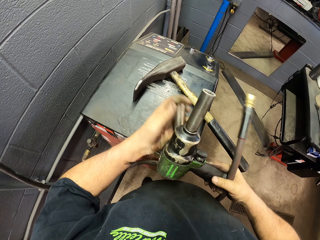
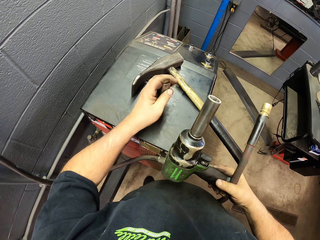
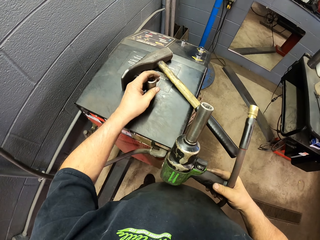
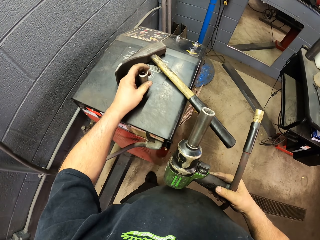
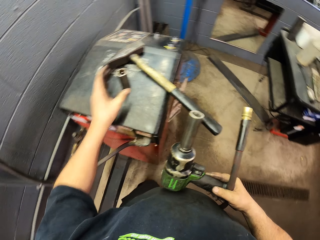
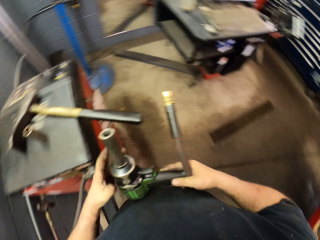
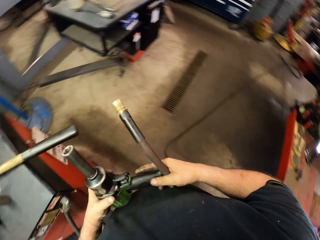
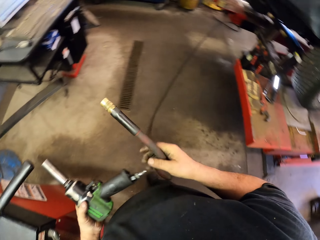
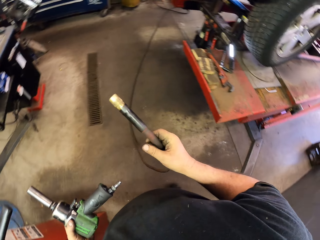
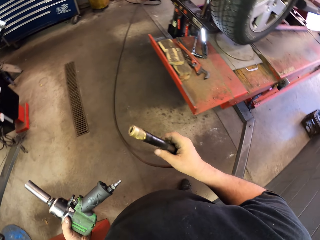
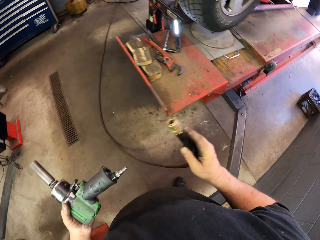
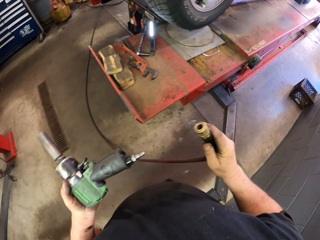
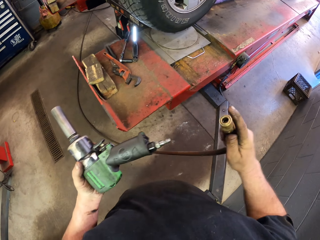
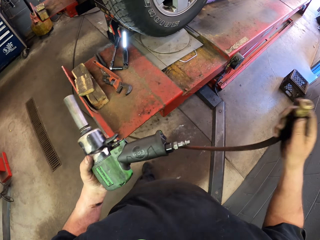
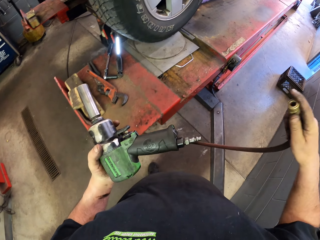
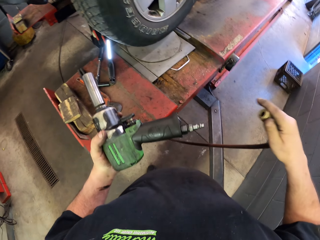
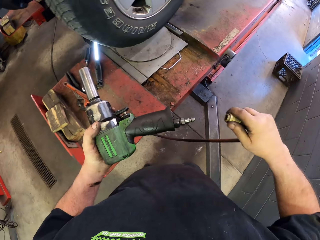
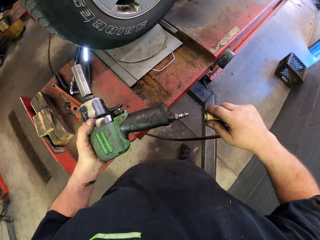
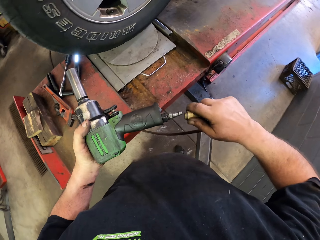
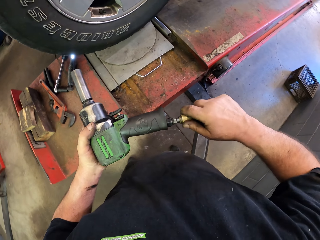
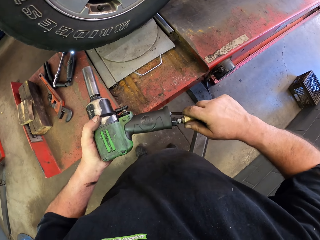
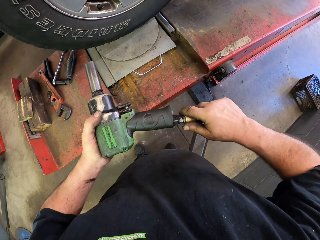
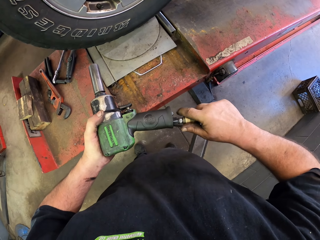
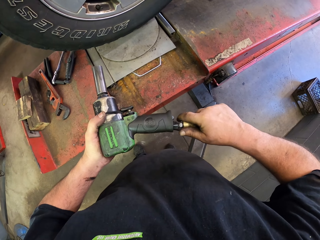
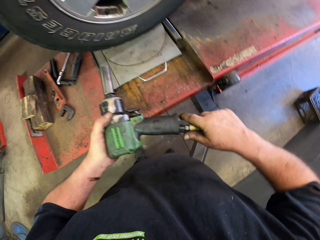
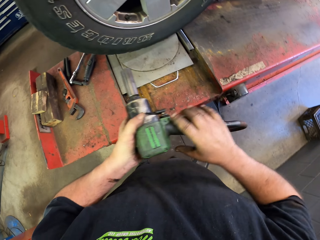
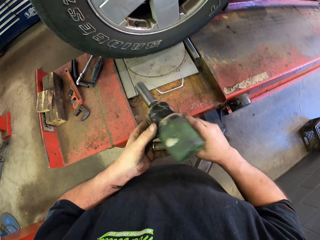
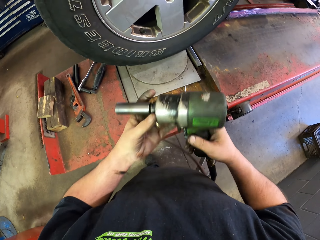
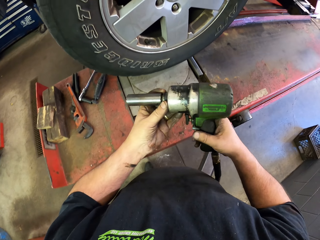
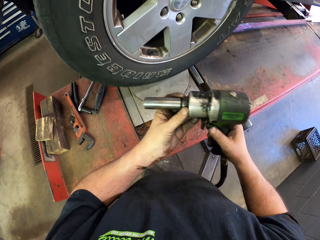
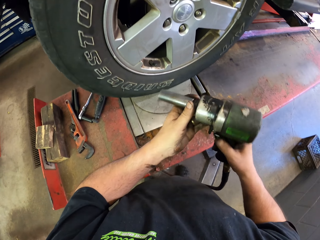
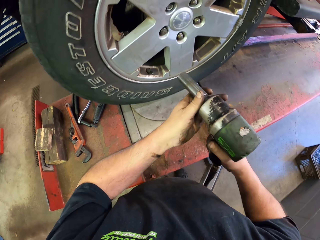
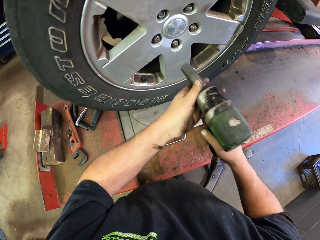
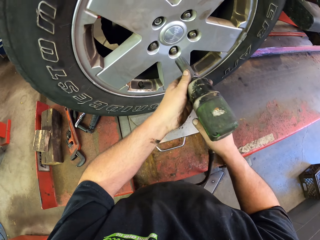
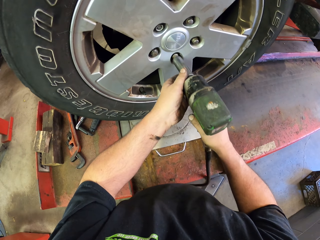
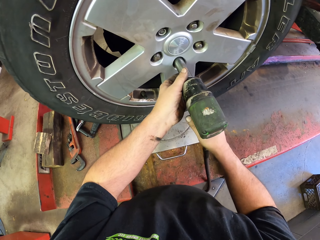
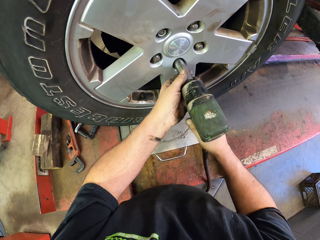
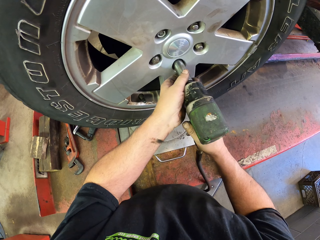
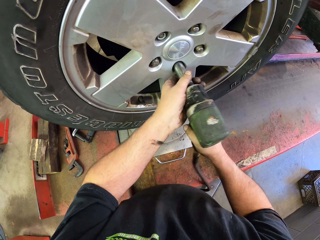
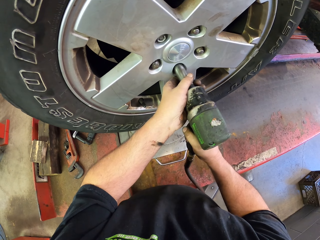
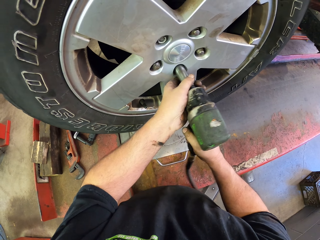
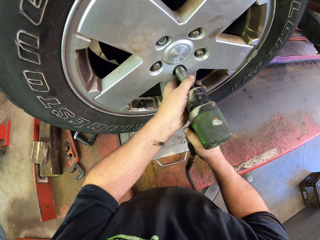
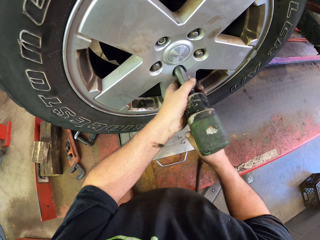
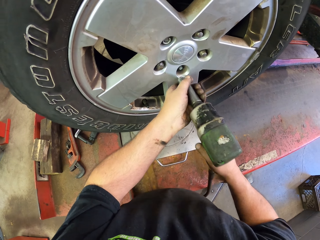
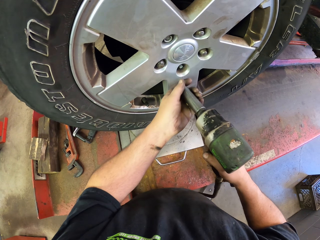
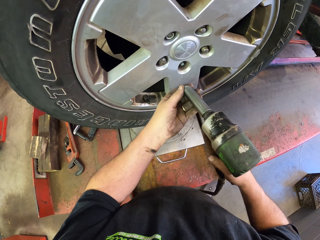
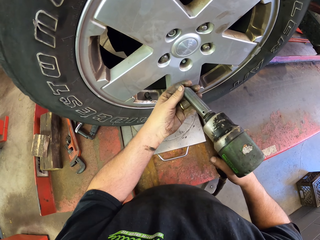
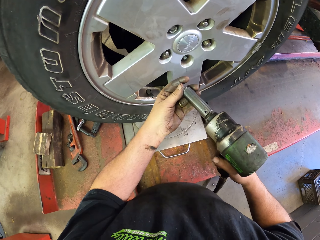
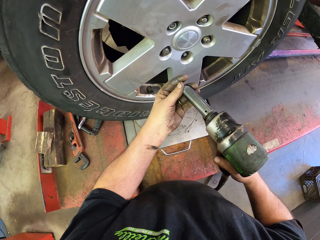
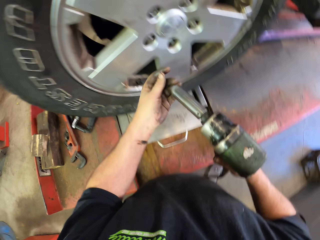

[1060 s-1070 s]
The camera wearer puts the chuck down. They walk around the garage. They connect the impact driver with the cord. They remove nuts from the tyre with the impact driver.

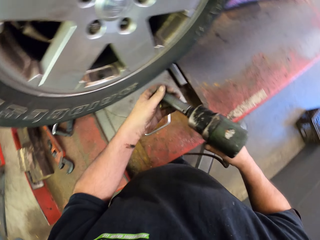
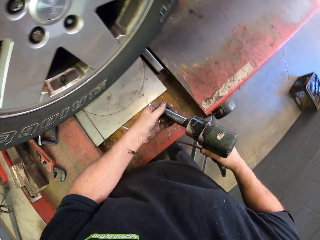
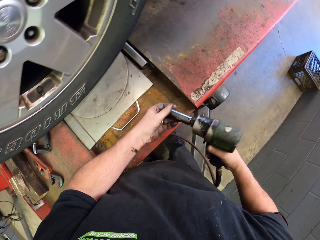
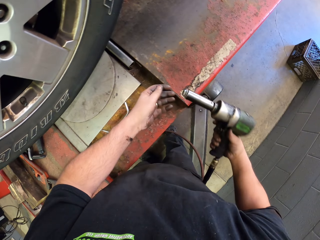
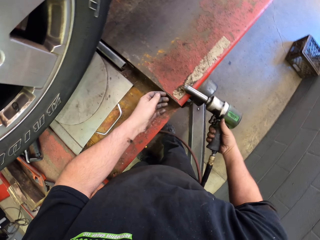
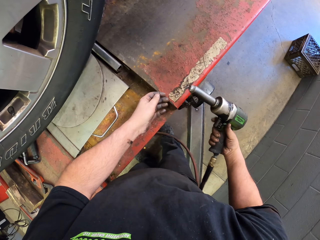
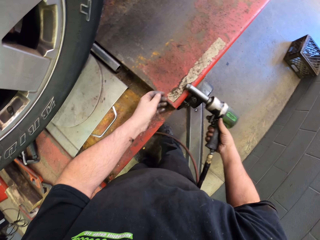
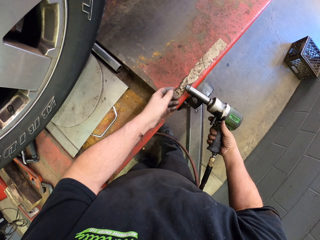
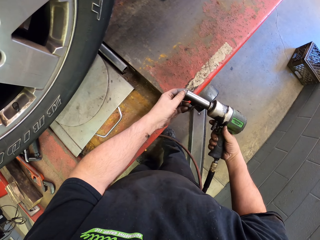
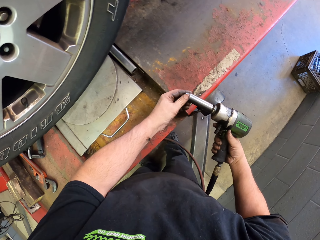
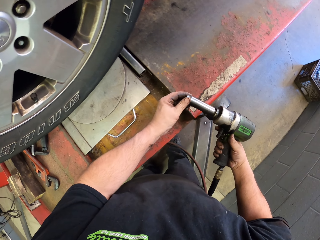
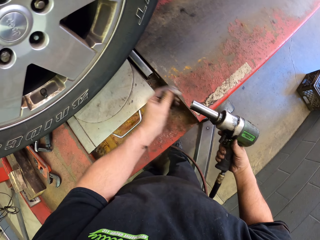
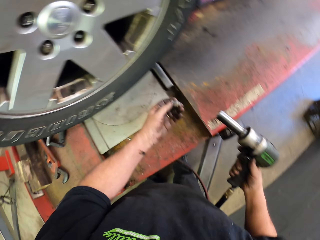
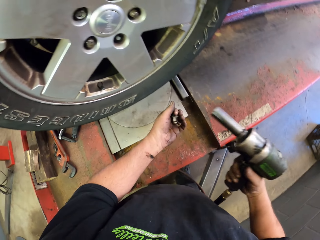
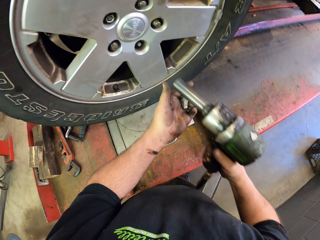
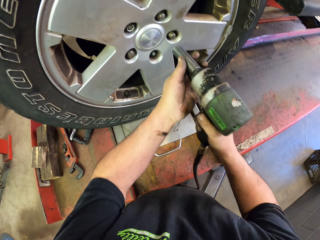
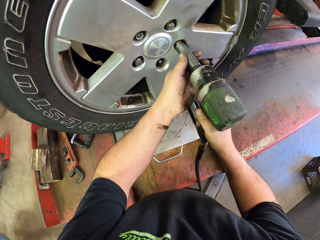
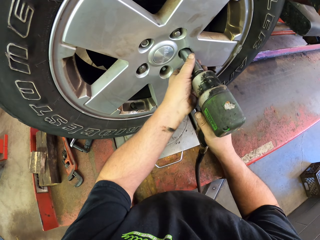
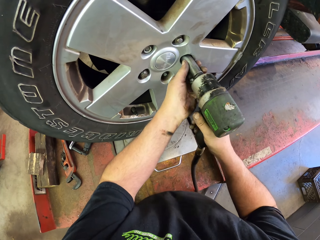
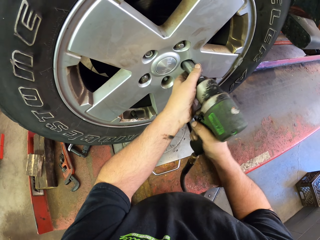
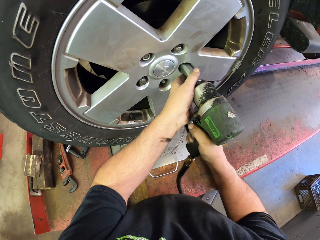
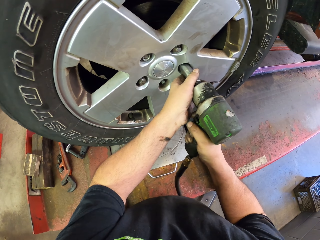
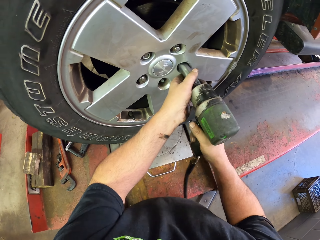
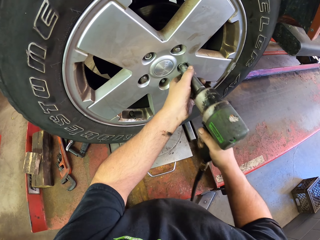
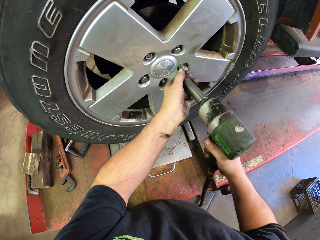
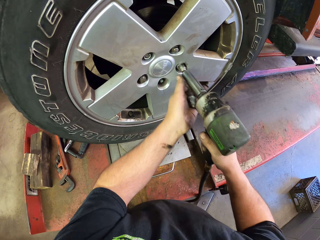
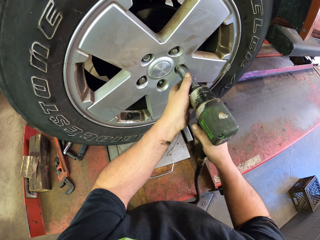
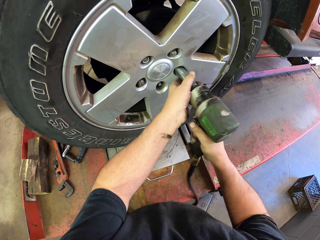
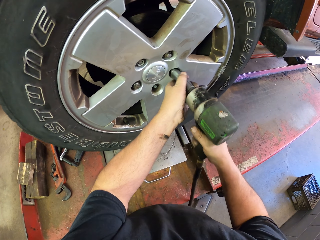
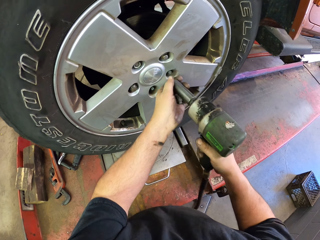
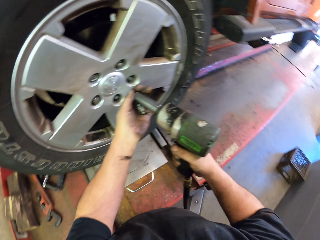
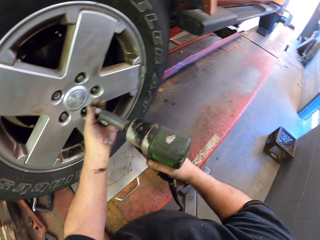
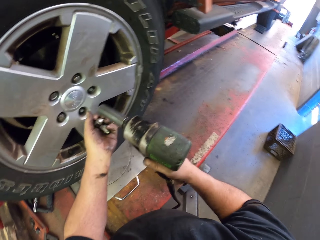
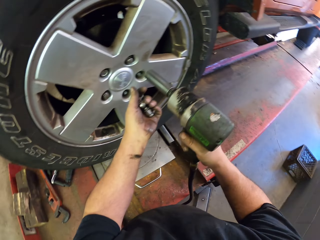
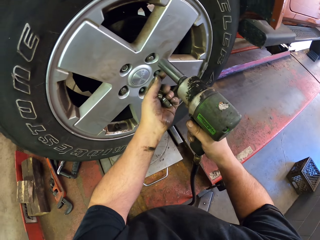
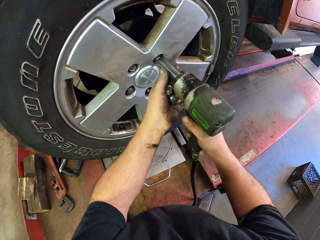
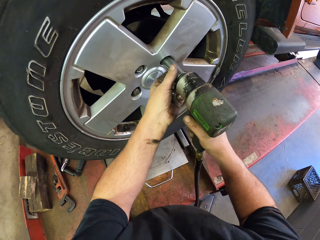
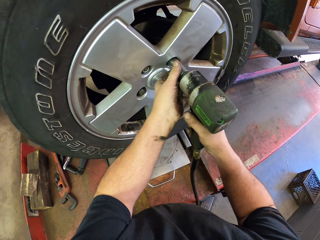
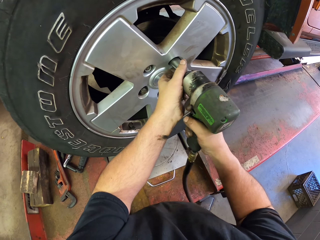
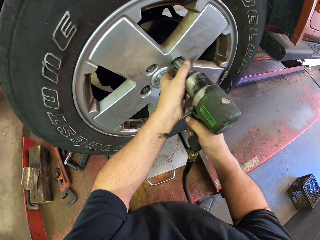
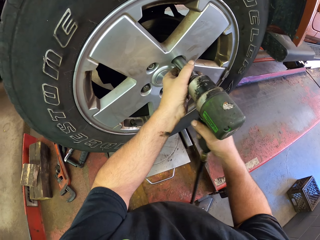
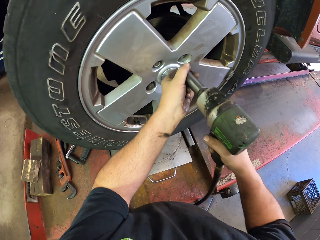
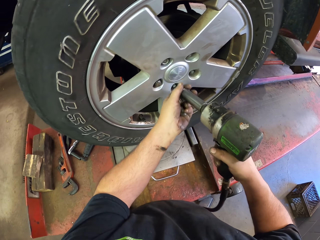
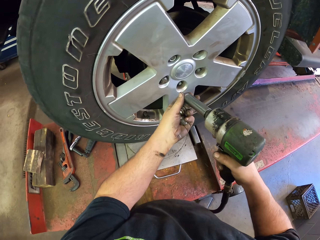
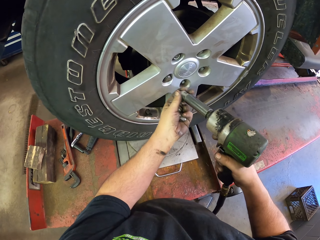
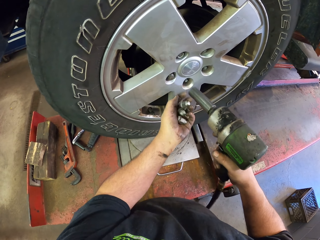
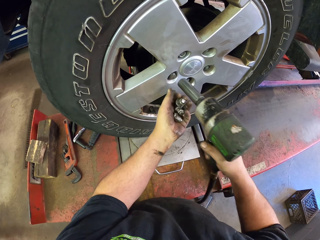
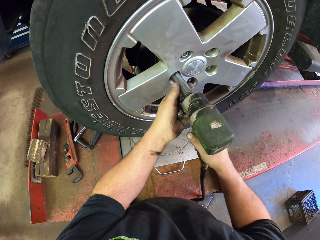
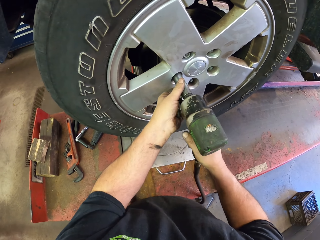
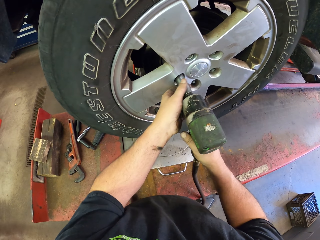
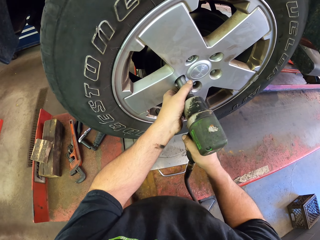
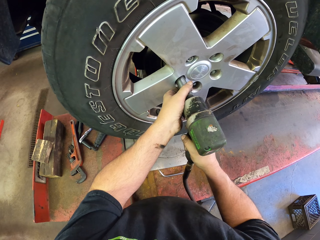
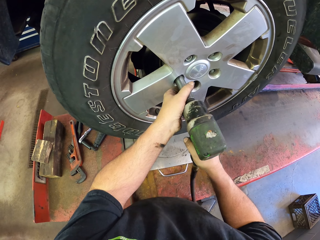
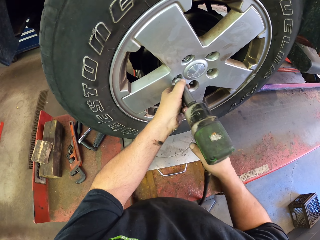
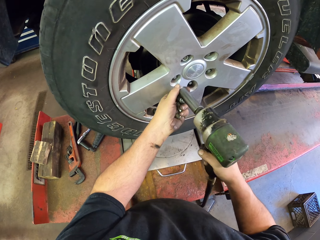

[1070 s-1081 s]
The camera wearer hits the table with the drill machine. He removes nuts from the impact driver. He puts nuts on his hand. He holds the nut. He removes nuts from the tyre with the impact driver. He puts nuts on his hand. He removes nuts from the tyre with the impact driver. He puts nuts on his hand. He removes nuts from the tyre with the impact driver.
